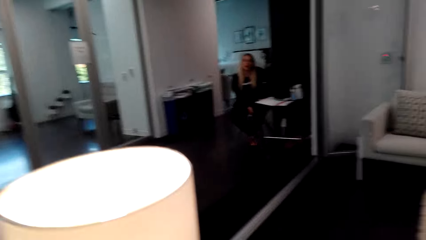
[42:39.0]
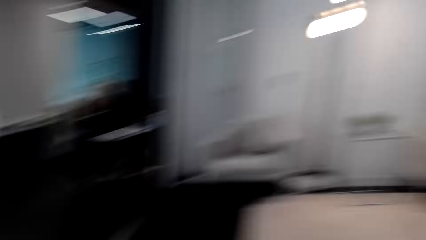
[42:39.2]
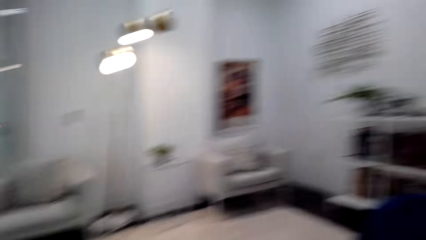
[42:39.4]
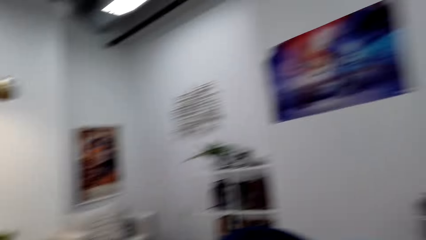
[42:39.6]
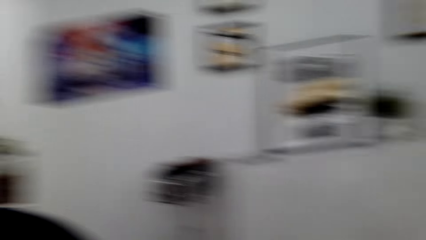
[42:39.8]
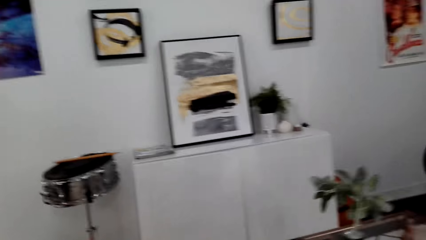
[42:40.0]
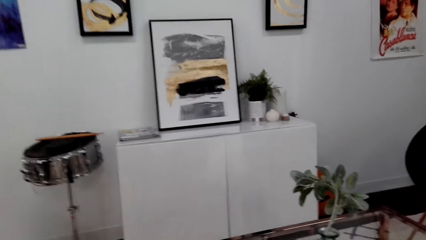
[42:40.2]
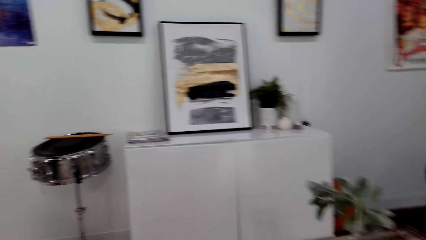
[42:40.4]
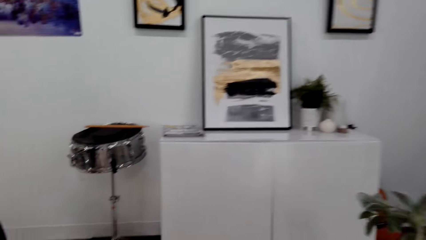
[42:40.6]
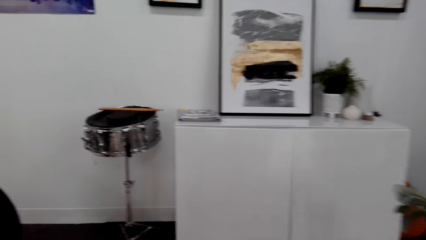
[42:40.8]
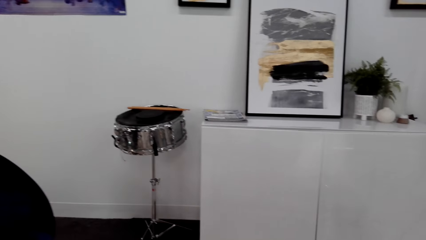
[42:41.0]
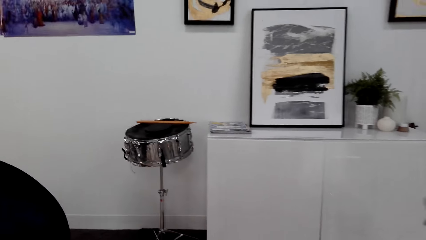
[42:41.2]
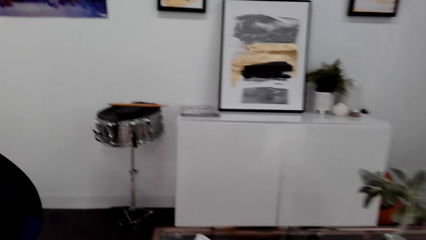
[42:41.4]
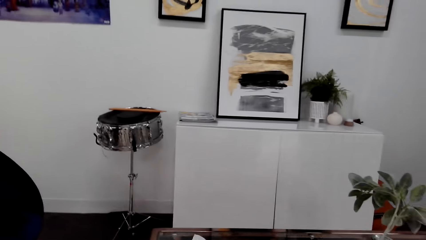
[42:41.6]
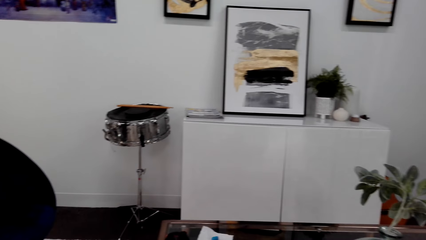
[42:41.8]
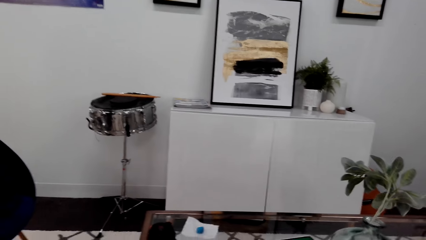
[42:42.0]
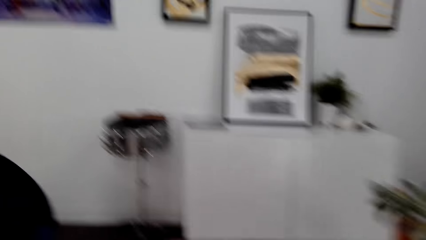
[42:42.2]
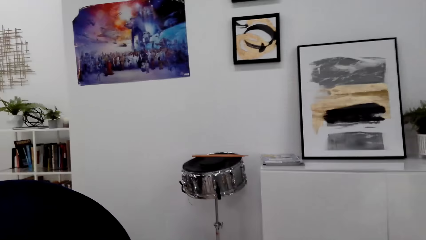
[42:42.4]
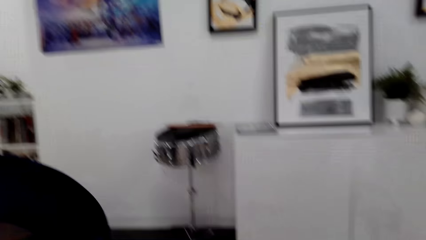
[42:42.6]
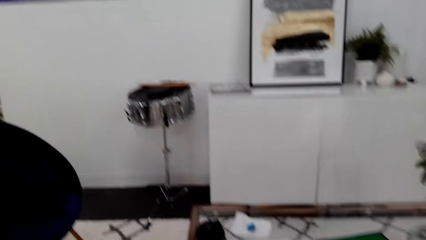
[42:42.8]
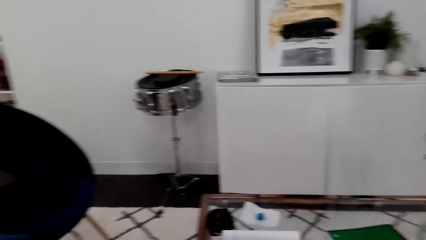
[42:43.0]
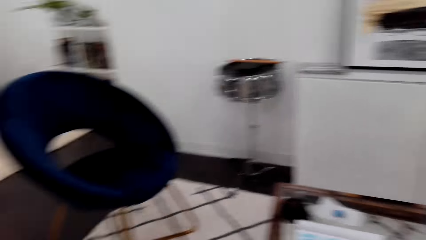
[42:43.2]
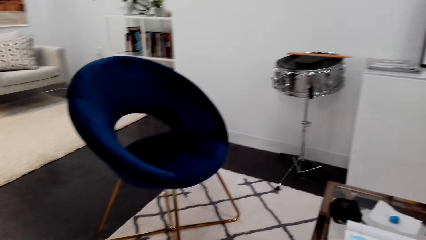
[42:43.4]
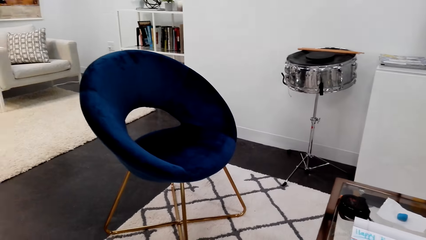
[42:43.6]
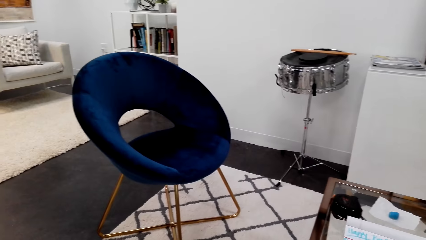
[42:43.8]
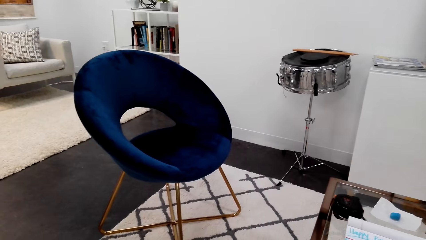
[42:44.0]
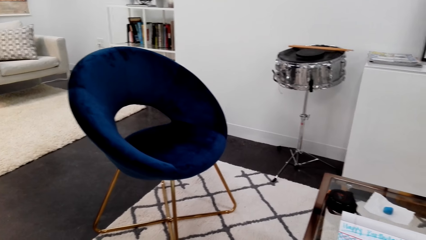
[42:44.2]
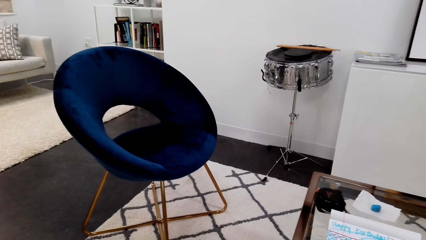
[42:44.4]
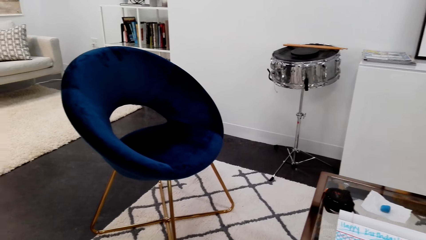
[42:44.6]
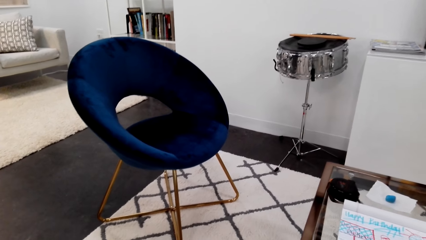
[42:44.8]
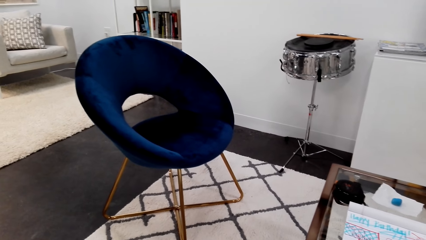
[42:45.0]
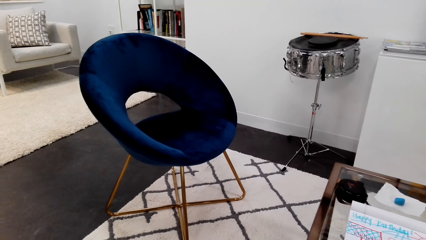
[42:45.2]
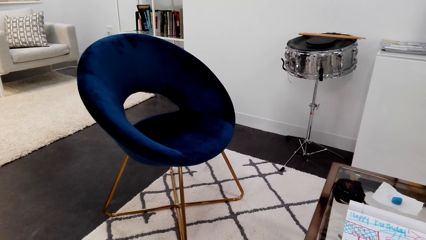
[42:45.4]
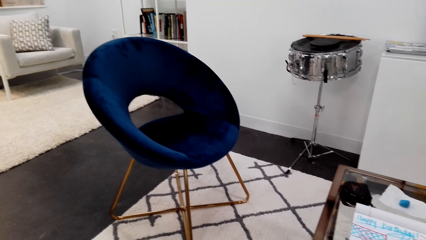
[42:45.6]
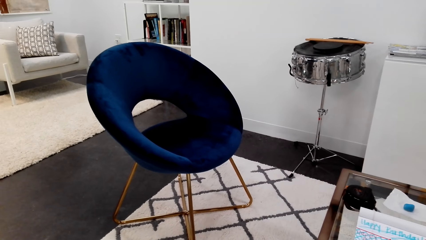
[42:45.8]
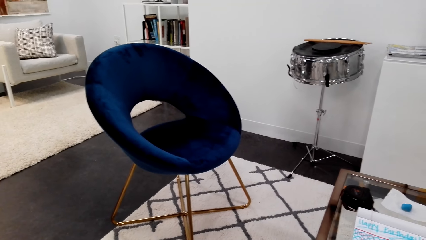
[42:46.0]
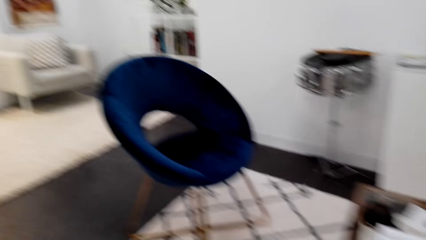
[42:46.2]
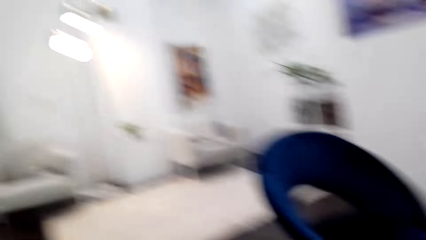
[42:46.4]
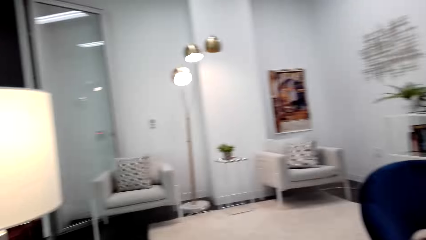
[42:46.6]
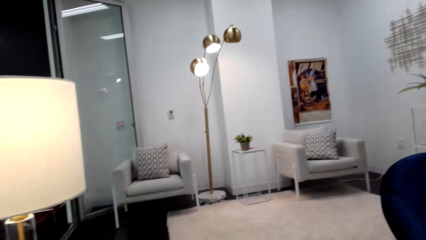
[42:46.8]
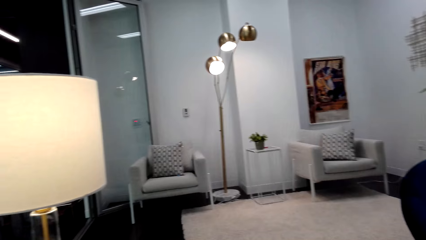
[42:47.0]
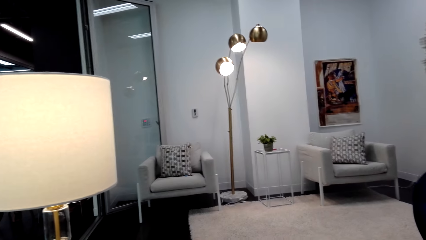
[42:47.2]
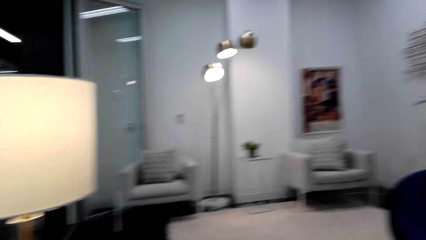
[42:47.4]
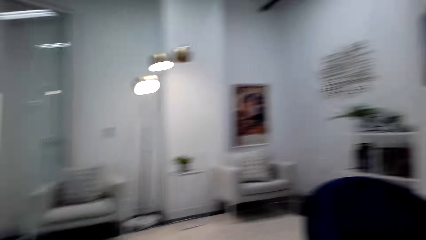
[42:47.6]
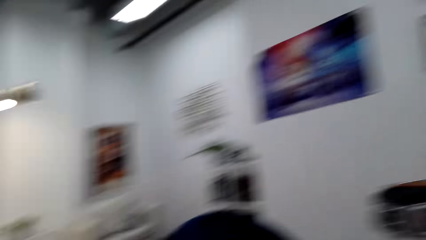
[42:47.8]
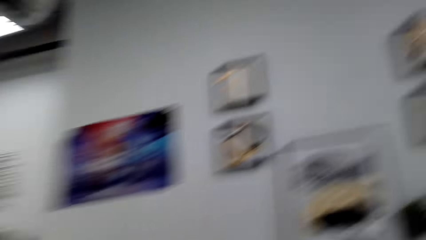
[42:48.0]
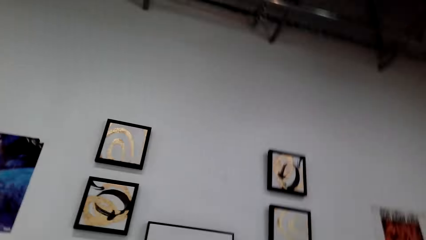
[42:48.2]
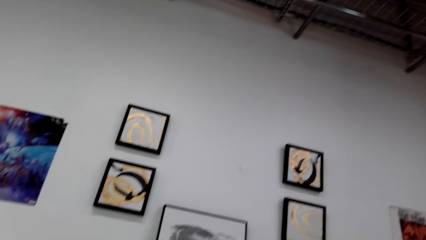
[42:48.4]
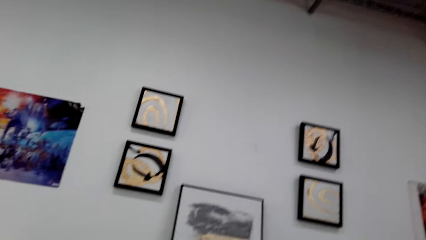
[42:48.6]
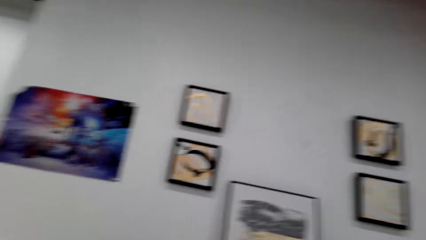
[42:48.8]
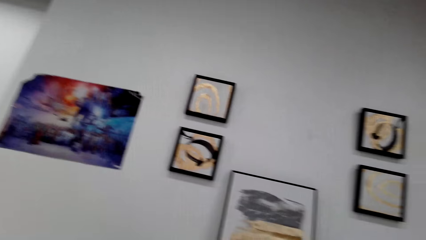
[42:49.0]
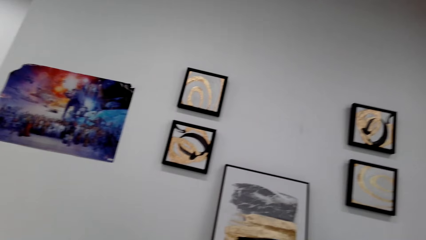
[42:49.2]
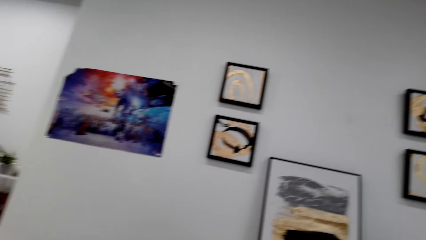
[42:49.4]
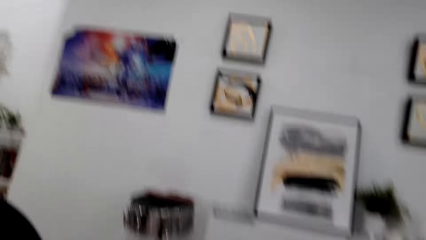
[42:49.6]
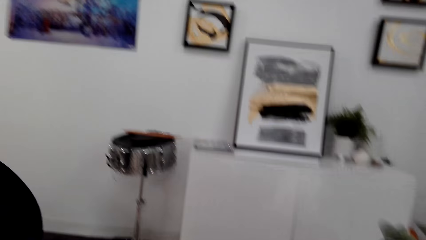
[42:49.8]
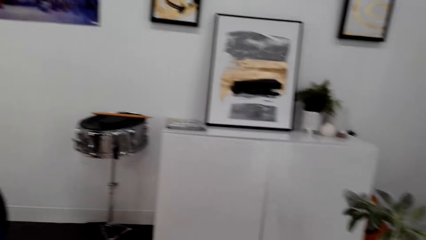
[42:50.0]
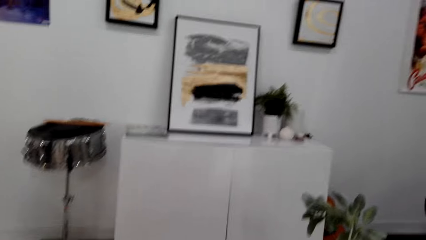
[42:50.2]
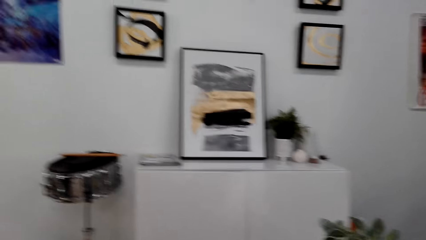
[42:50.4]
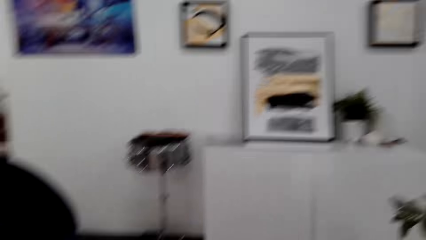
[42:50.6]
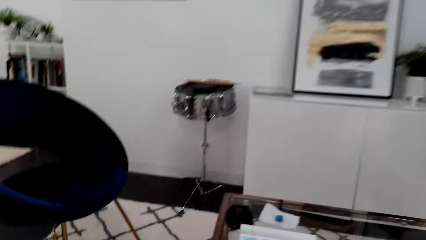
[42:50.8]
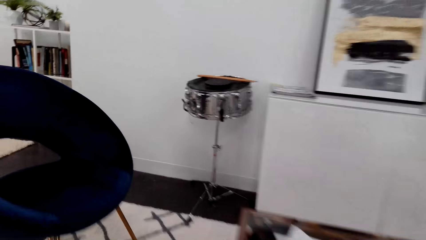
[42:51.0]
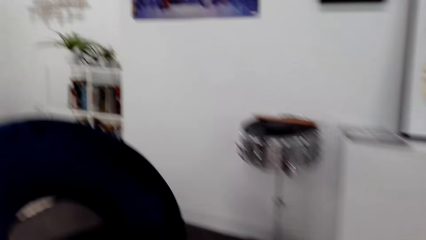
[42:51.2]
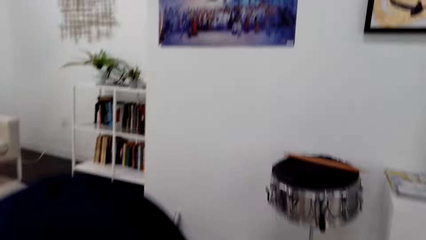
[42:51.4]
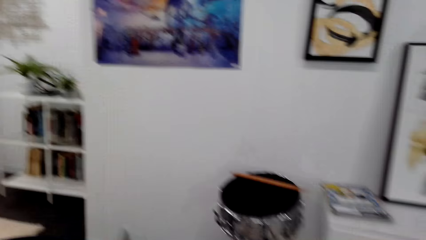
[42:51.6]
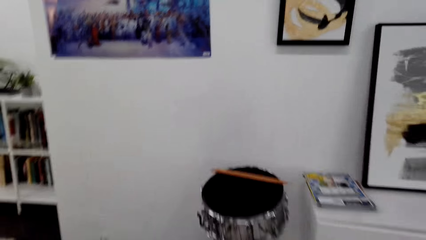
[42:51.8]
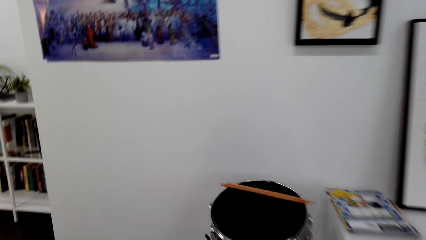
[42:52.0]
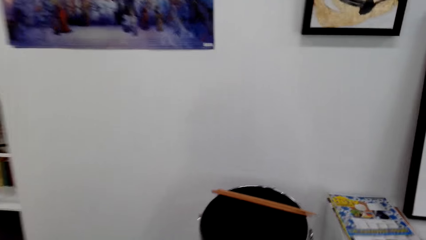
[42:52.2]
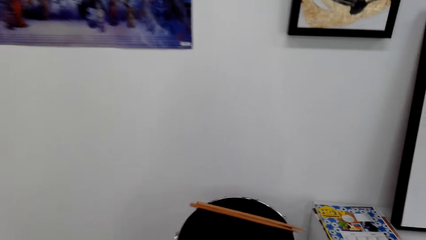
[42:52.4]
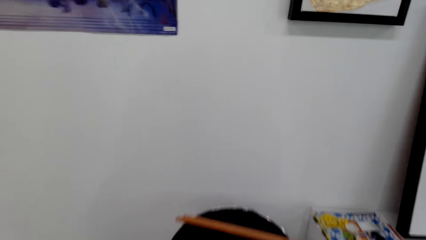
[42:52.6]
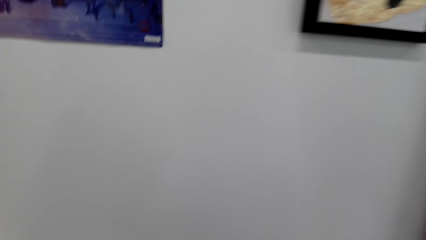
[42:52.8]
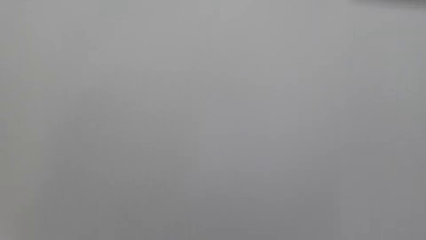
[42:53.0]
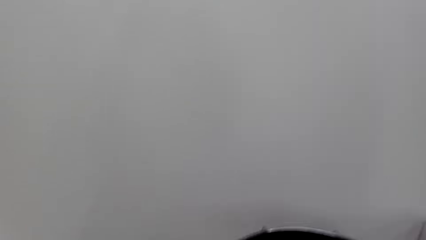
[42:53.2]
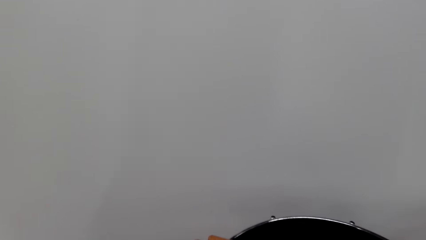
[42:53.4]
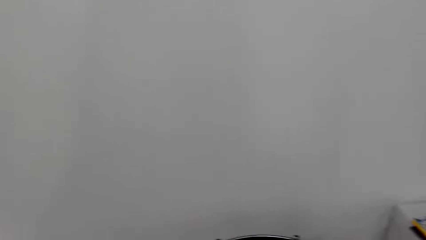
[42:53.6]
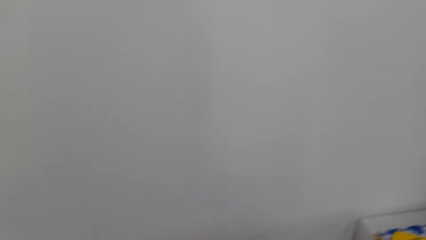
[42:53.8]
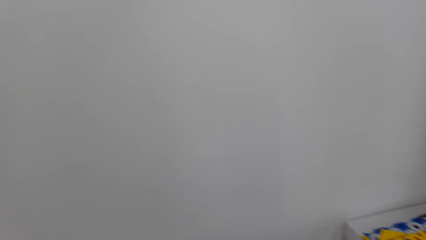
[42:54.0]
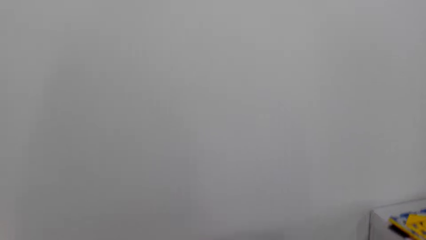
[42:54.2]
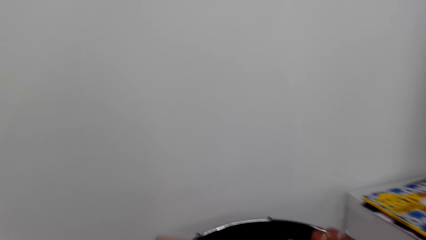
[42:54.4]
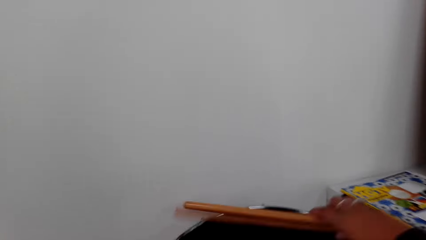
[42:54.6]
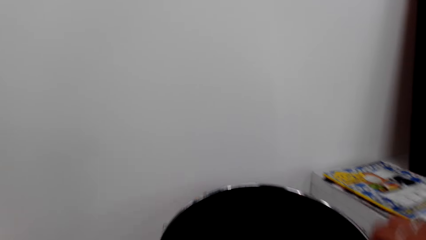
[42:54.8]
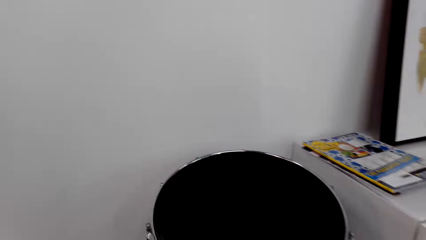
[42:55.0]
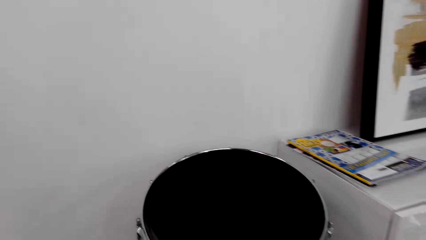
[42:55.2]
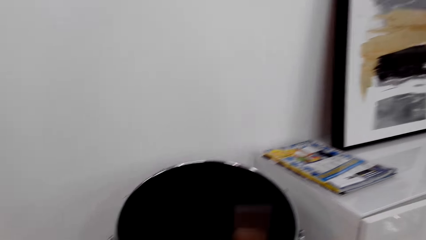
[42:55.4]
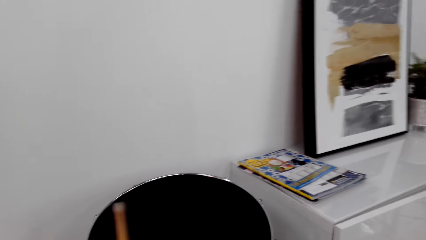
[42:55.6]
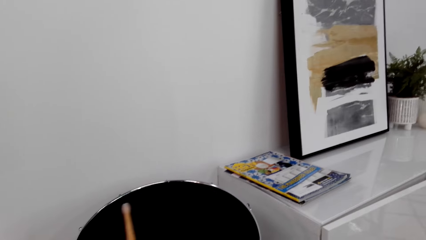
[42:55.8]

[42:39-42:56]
The camera wearer dialogues with a person. They look around the house. They dialogue with the person. They dialogue with the person again. They walk around the house. They play a drum set. They sit down on the chair.
